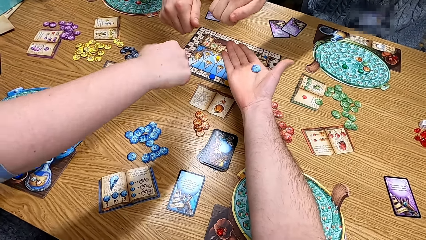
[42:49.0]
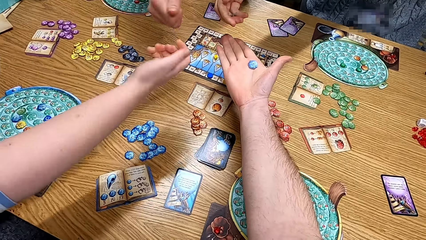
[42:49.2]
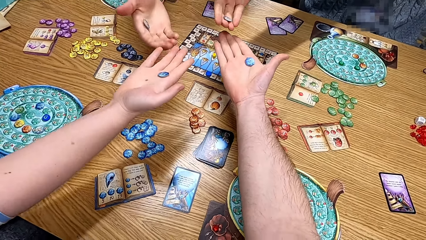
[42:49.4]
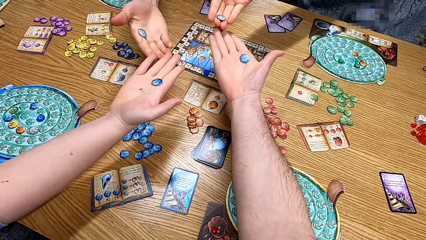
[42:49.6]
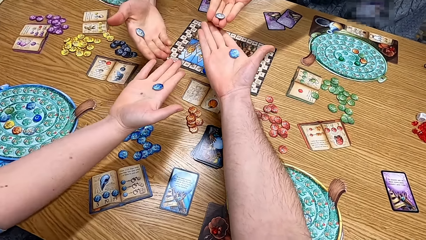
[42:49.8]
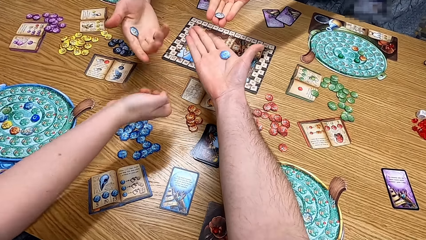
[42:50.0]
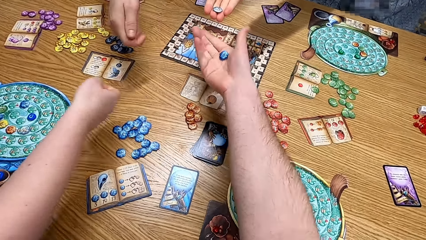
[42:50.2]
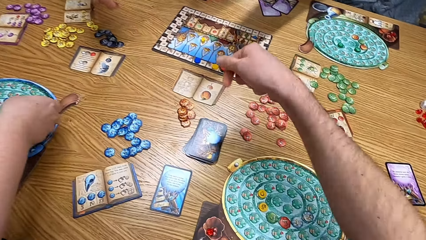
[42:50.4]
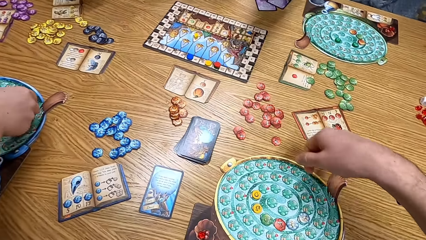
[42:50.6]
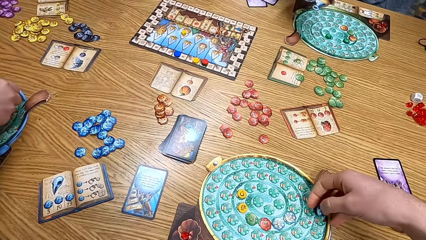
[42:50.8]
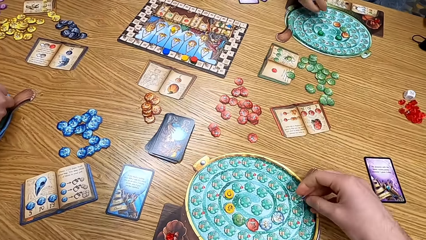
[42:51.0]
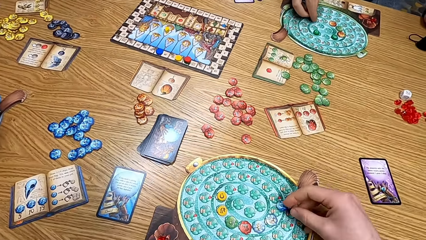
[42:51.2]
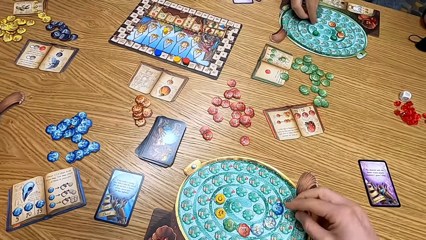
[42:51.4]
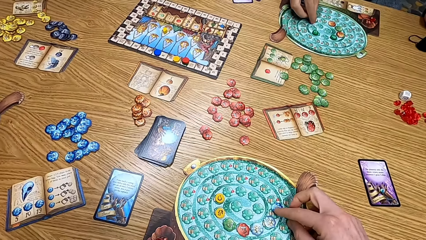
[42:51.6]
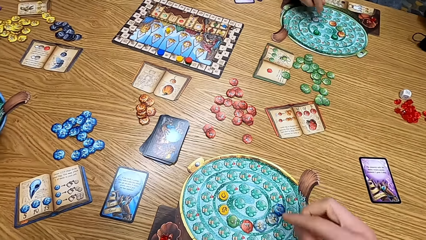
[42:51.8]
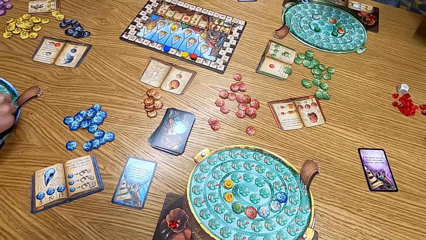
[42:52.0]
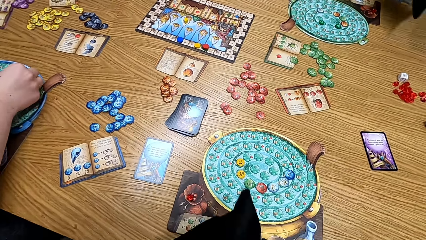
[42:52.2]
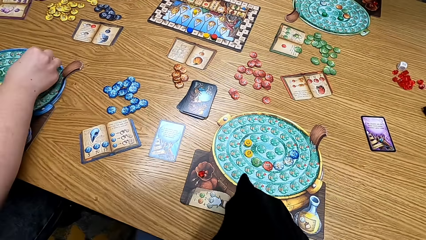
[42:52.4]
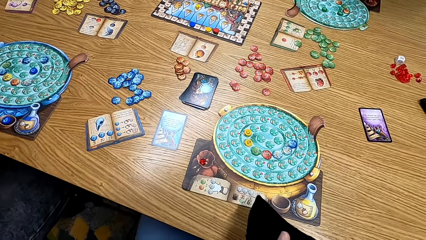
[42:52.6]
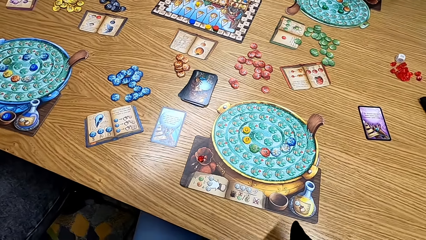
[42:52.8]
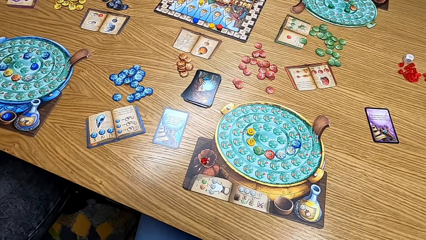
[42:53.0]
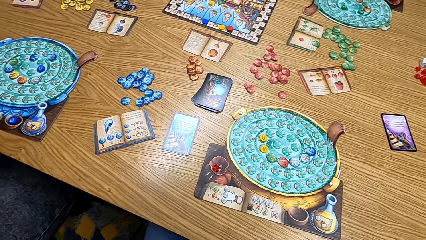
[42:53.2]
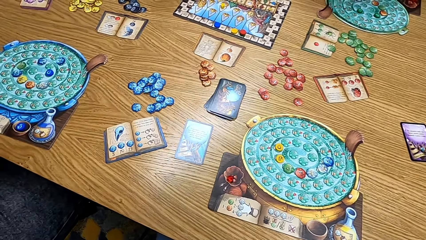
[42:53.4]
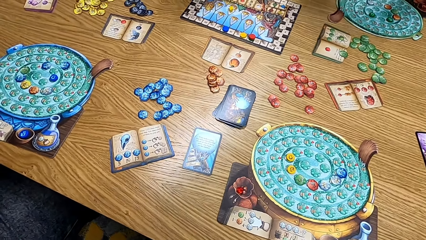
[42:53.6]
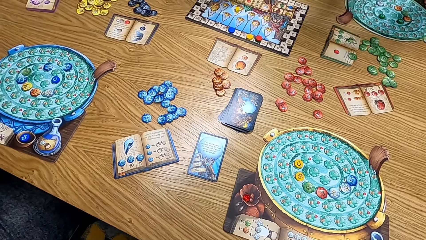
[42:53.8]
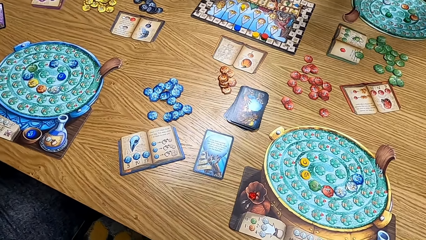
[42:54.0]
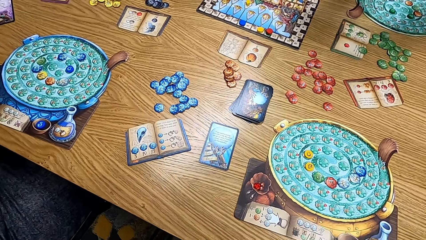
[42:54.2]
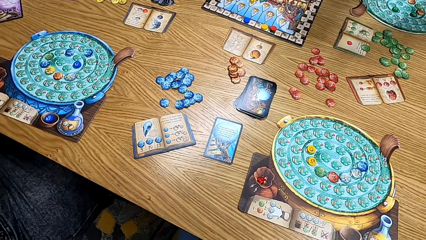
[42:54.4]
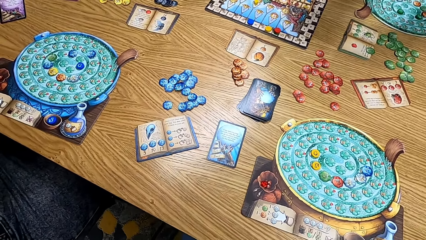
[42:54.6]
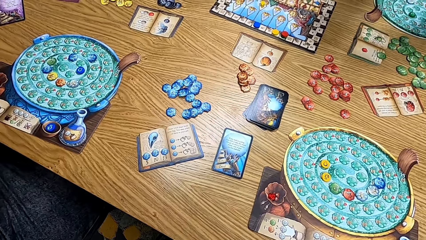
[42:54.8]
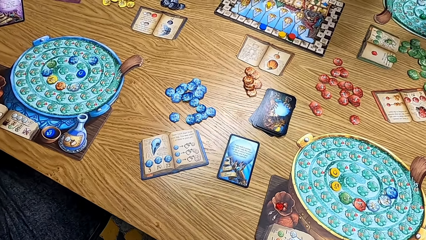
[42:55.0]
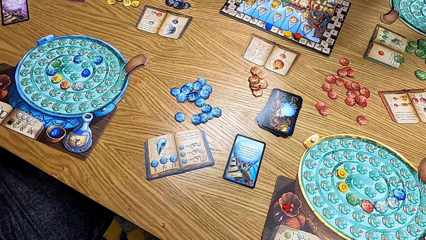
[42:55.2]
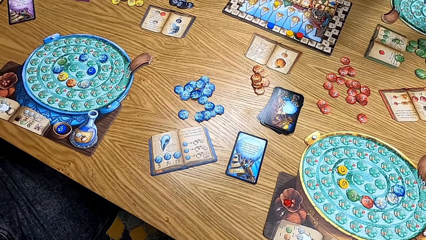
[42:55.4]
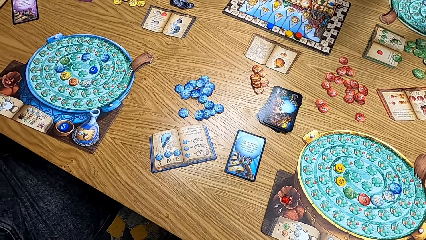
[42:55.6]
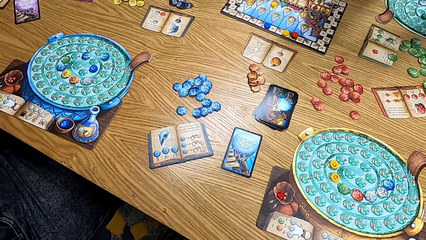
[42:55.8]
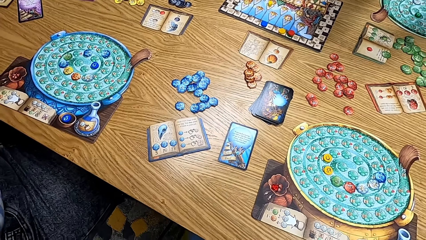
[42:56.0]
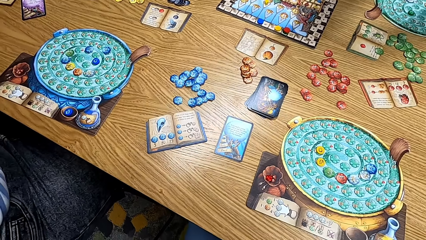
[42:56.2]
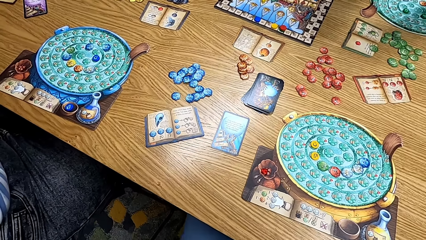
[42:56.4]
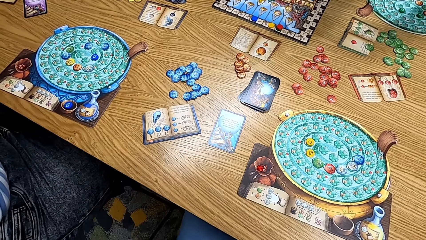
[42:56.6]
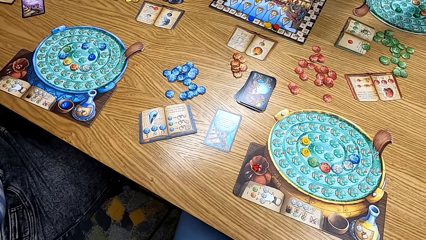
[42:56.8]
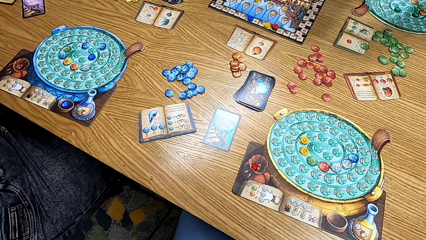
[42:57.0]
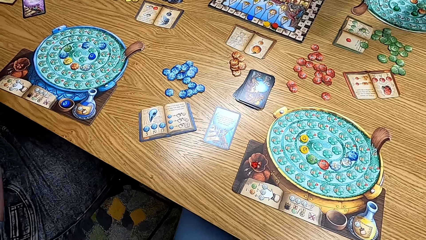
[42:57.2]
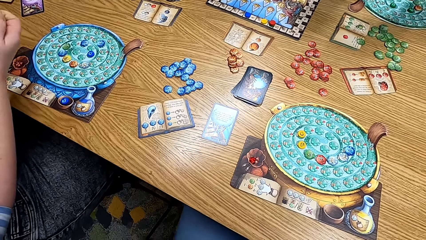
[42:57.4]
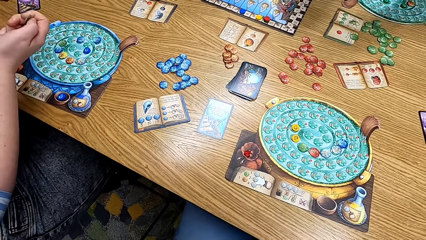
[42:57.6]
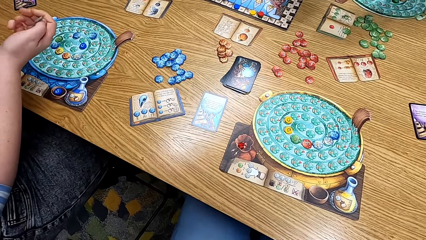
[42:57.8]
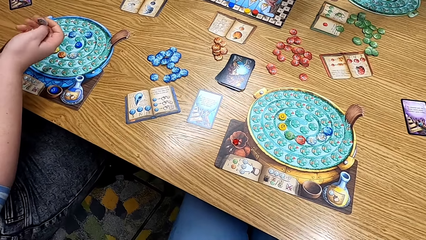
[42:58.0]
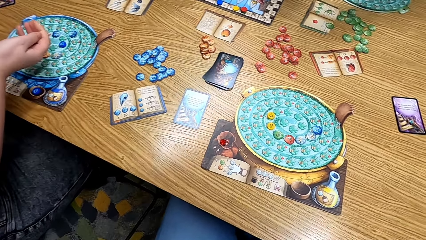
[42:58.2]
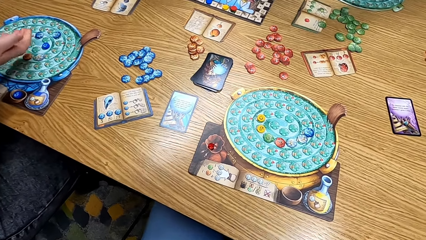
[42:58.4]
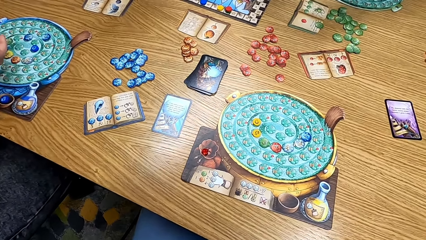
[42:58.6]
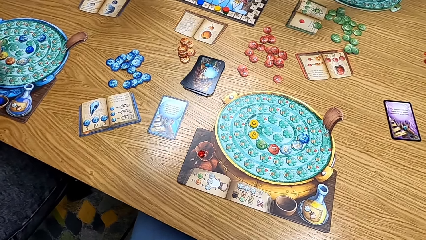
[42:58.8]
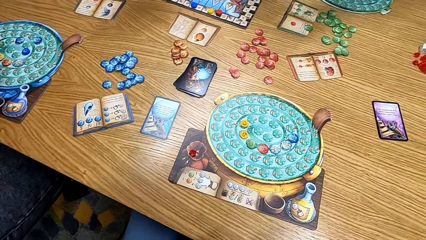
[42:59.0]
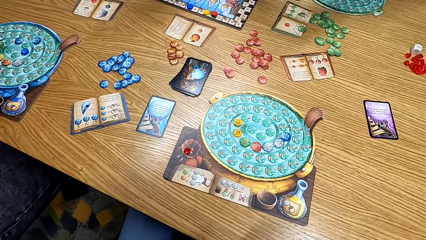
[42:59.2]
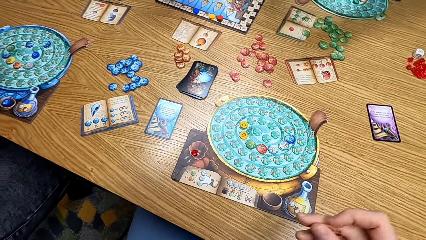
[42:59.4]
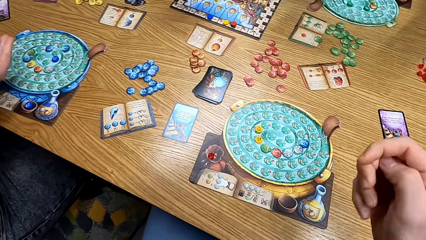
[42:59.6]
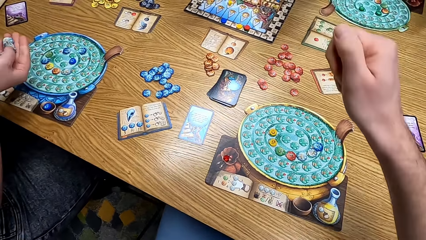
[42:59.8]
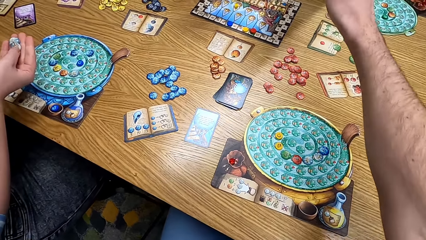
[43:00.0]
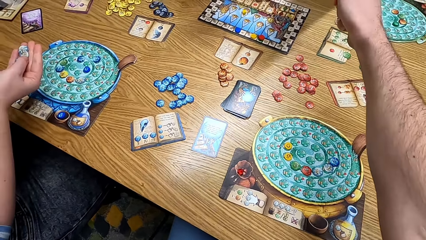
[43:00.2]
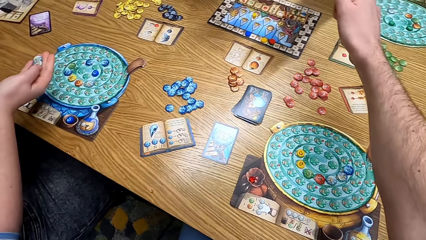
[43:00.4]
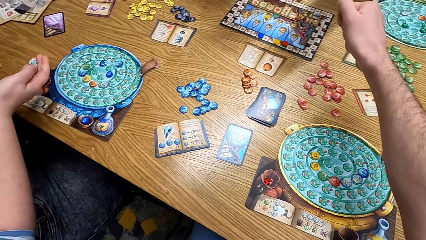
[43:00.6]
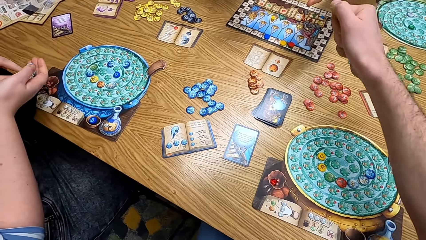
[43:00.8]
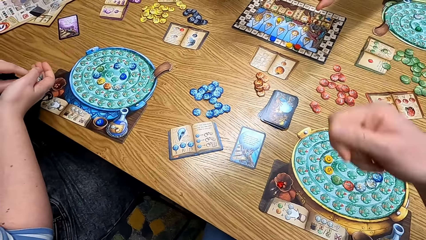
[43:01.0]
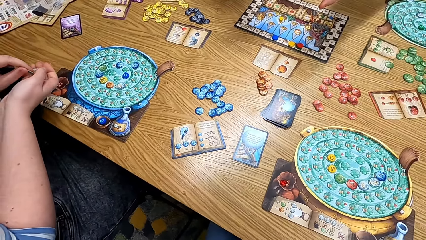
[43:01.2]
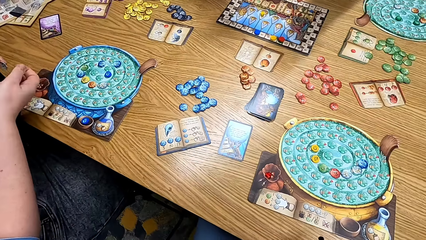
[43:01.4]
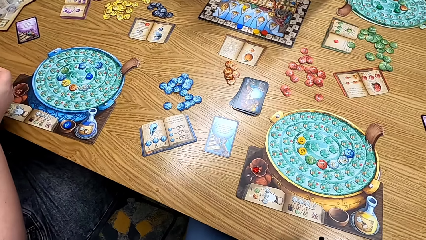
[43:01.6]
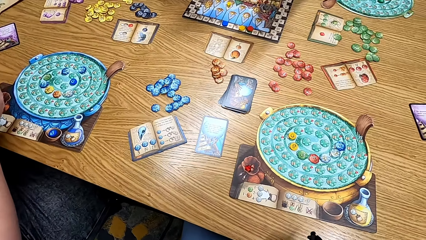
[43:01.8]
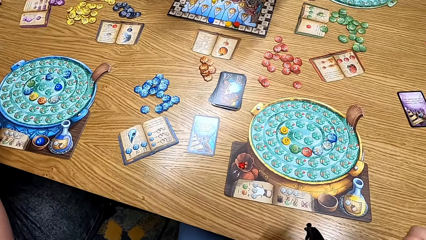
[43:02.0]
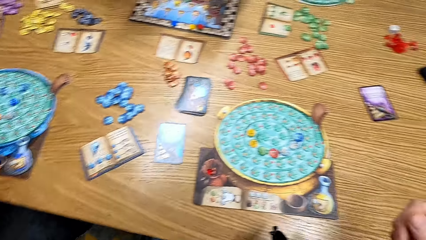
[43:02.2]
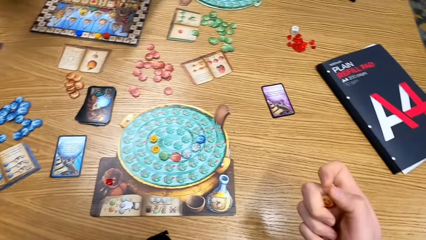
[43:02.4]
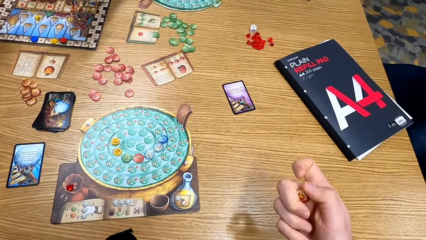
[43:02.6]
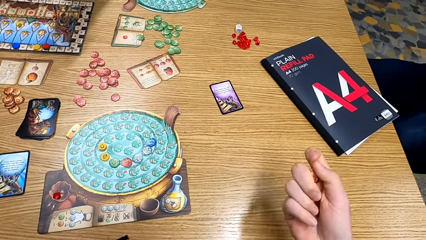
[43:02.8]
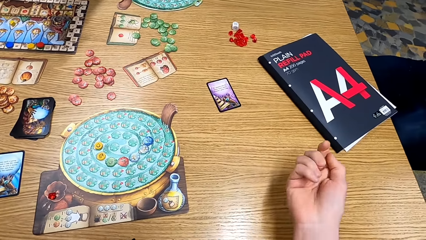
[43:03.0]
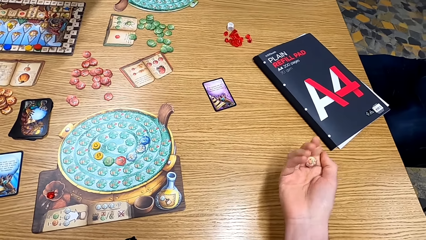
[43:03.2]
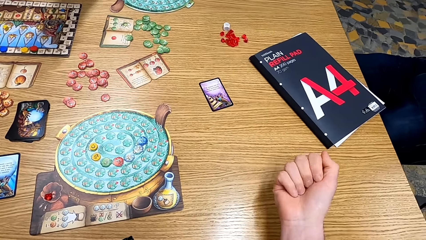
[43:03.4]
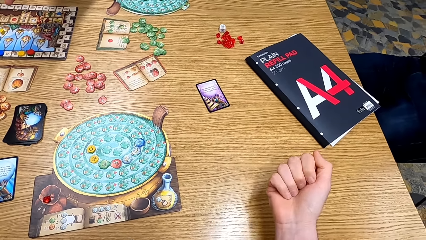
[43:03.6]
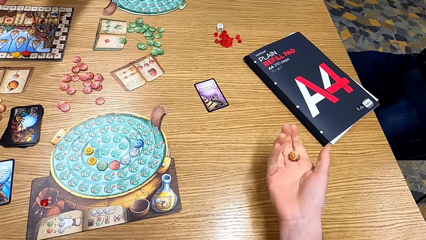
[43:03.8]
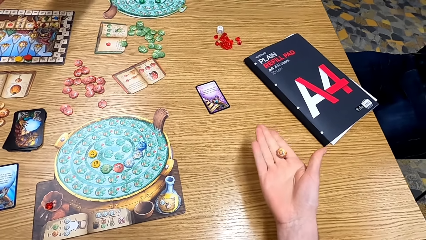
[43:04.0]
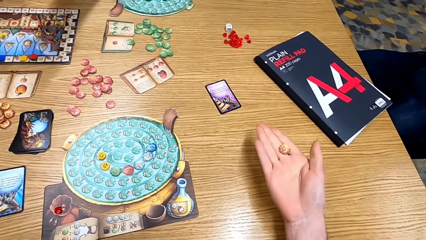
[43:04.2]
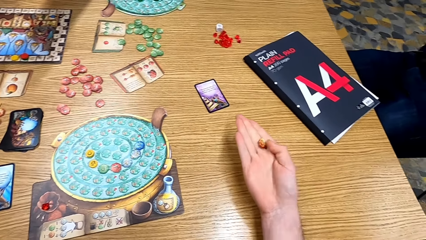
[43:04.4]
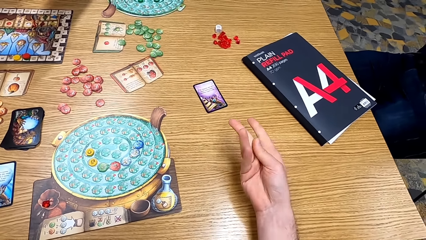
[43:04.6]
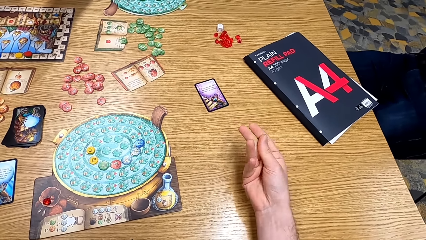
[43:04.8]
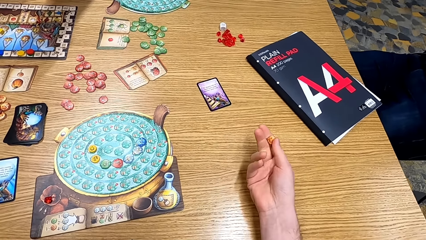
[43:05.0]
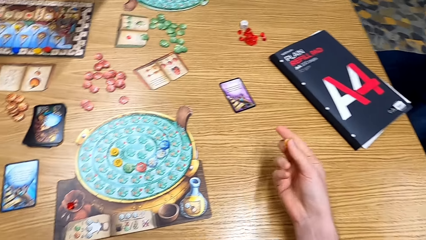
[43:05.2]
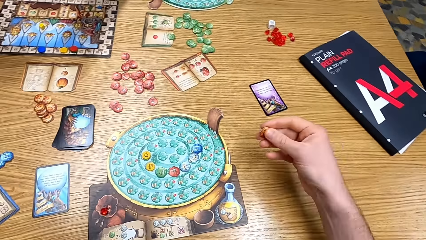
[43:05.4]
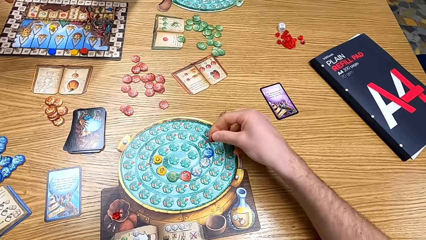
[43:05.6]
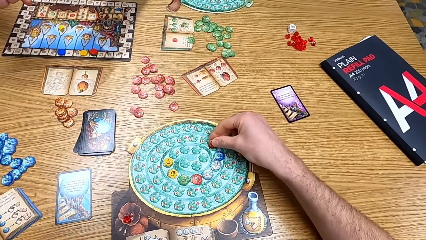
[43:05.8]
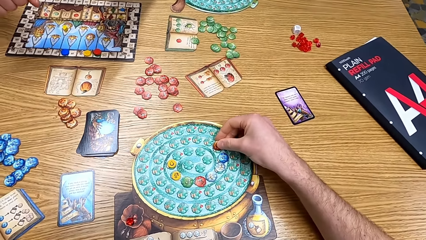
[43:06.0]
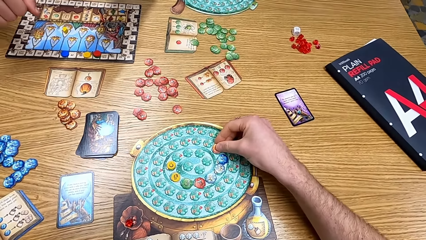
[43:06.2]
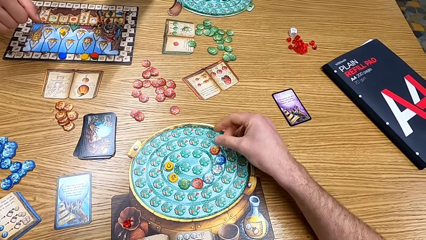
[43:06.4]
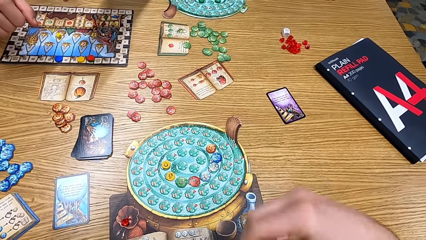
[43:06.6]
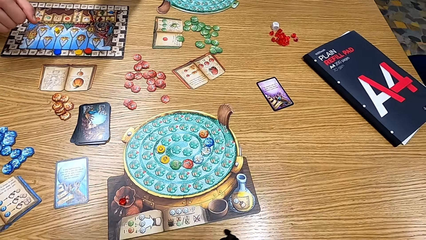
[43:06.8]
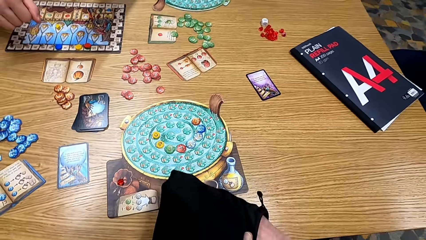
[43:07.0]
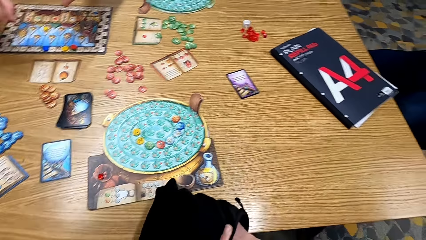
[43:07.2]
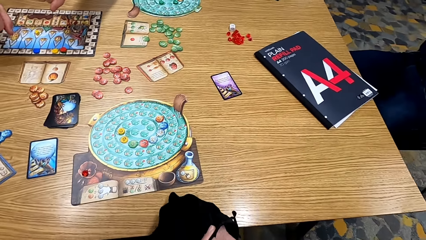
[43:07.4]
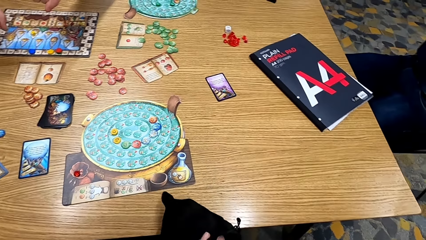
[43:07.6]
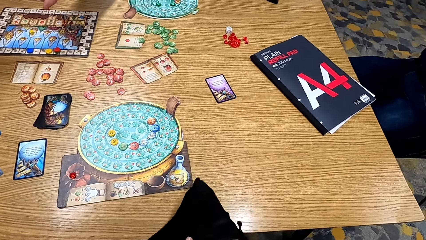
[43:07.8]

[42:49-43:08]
A lady stretches the hand. A man stretches the hand. The camera wearer shows off his card. The man checks the token. The lady checks the token. Another lady checks the token. The camera wearer checks the token. He plays the board game. The first lady plays the board game. The camera wearer puts the card on the table. He picks the card from the table. He stretches the hand. He looks at the cards on his hand. He checks the token. He plays the board game.
